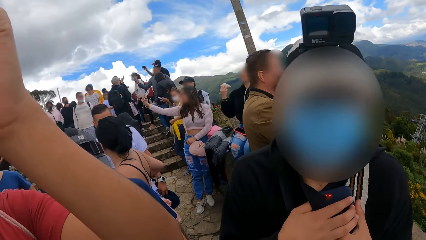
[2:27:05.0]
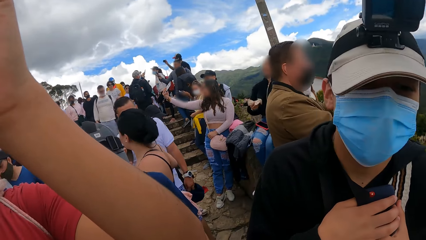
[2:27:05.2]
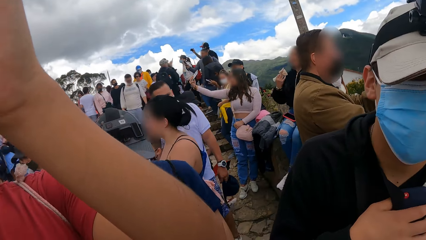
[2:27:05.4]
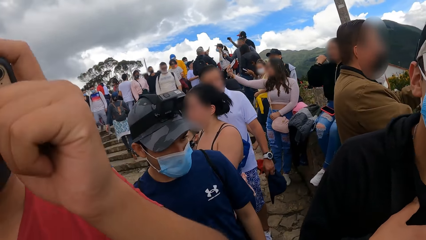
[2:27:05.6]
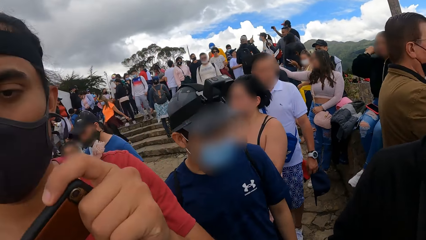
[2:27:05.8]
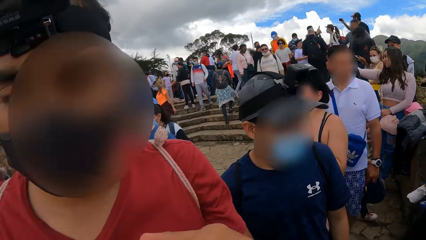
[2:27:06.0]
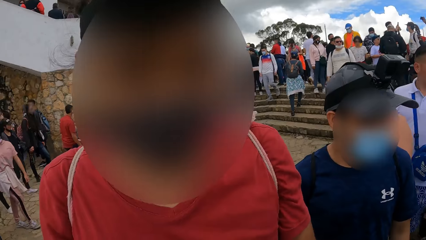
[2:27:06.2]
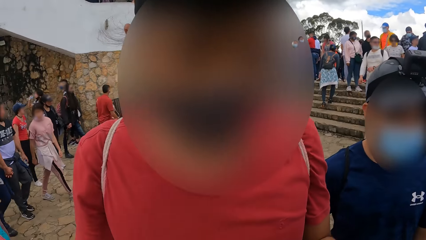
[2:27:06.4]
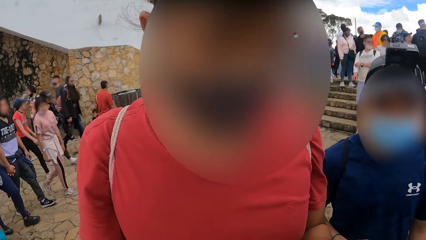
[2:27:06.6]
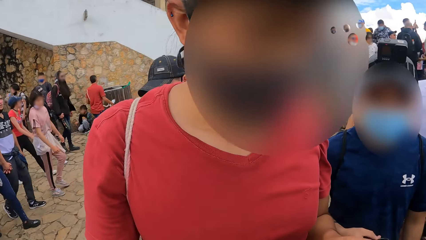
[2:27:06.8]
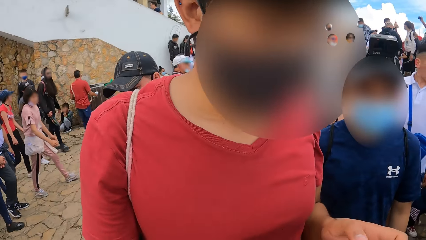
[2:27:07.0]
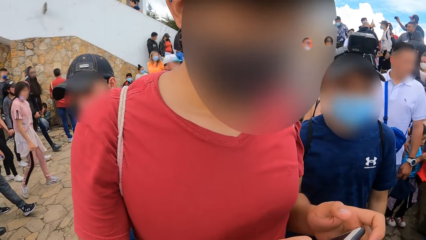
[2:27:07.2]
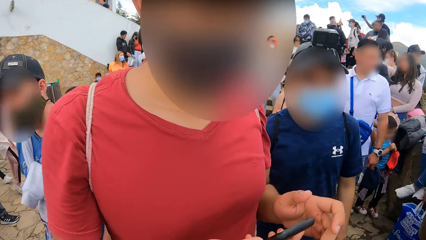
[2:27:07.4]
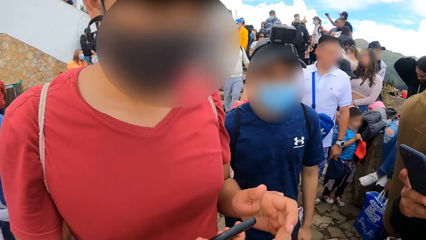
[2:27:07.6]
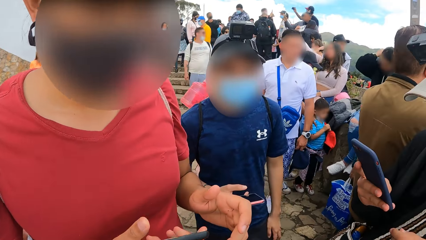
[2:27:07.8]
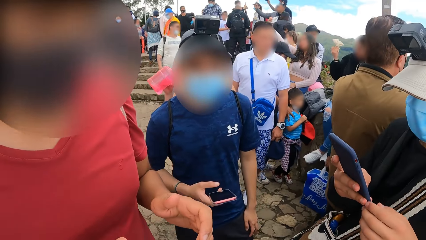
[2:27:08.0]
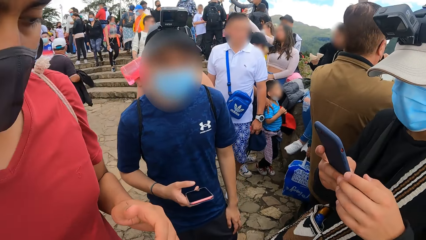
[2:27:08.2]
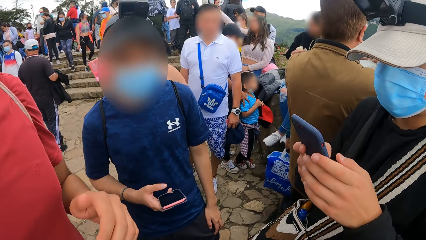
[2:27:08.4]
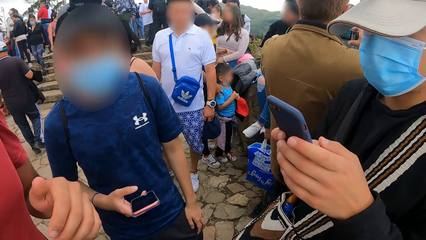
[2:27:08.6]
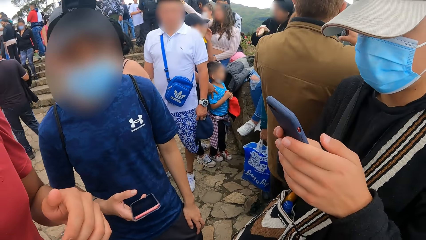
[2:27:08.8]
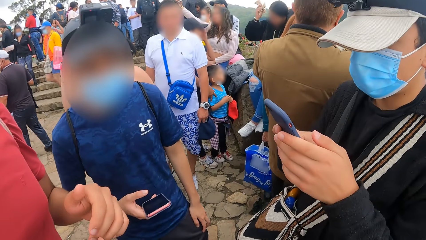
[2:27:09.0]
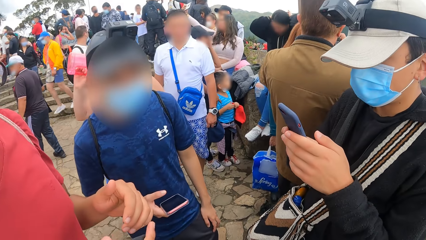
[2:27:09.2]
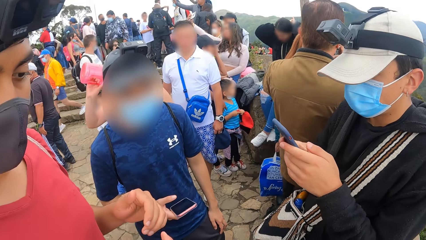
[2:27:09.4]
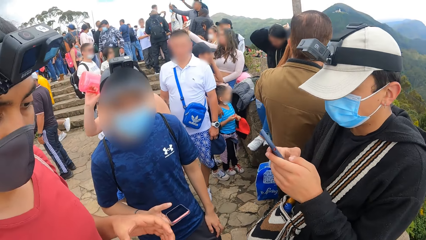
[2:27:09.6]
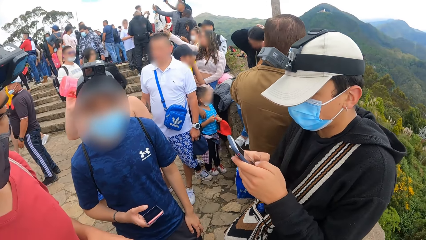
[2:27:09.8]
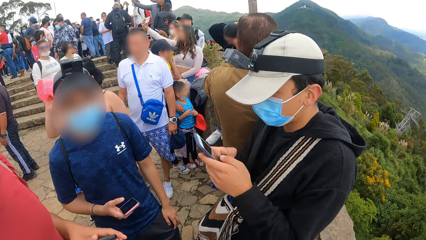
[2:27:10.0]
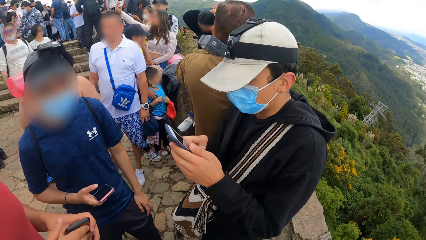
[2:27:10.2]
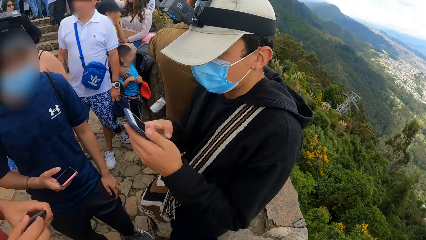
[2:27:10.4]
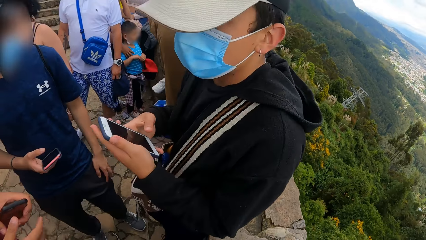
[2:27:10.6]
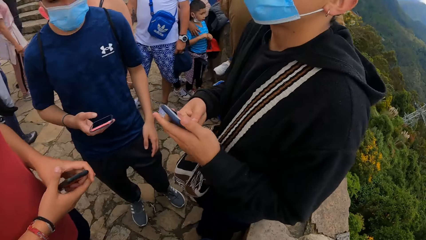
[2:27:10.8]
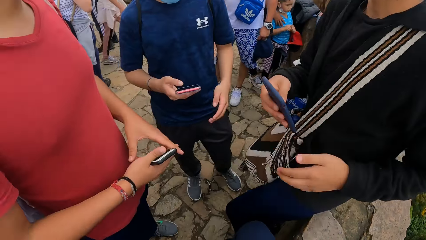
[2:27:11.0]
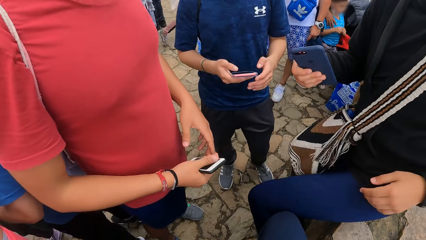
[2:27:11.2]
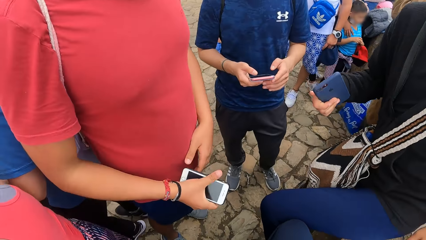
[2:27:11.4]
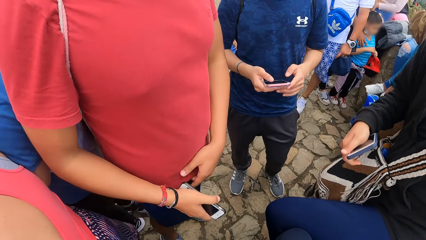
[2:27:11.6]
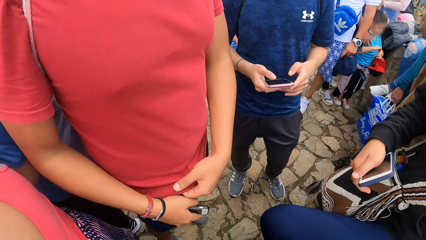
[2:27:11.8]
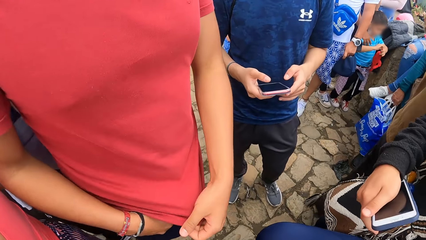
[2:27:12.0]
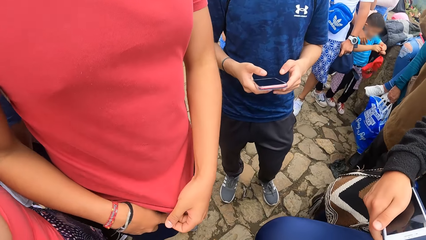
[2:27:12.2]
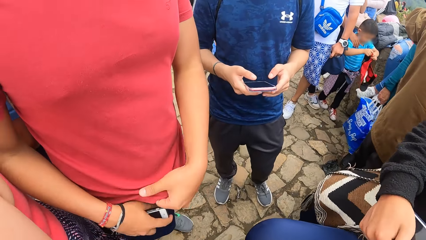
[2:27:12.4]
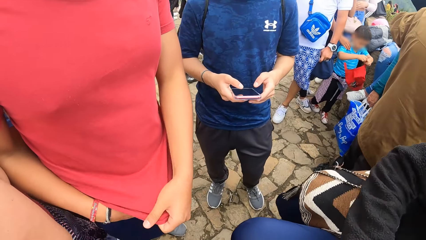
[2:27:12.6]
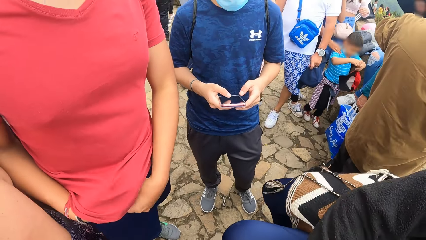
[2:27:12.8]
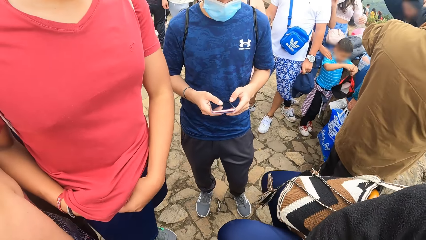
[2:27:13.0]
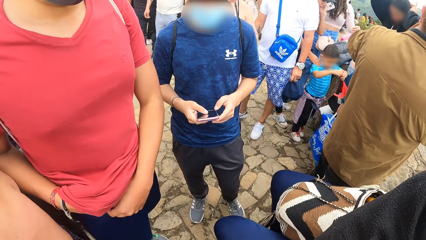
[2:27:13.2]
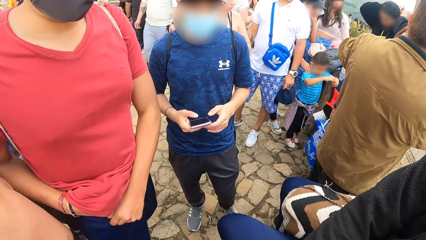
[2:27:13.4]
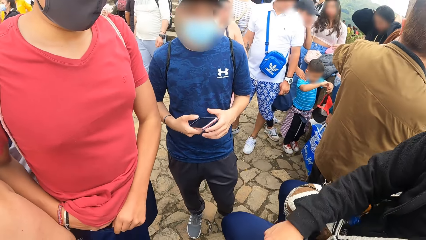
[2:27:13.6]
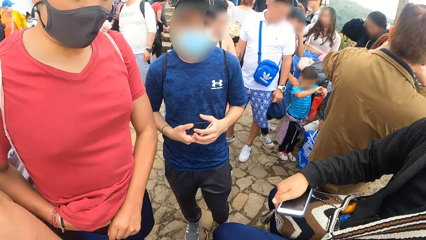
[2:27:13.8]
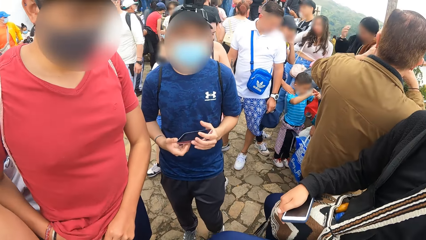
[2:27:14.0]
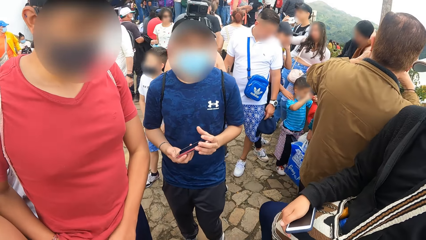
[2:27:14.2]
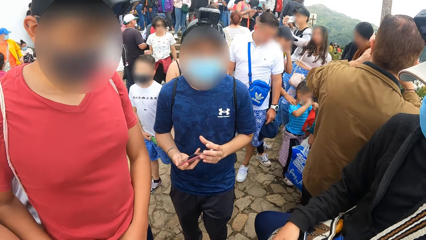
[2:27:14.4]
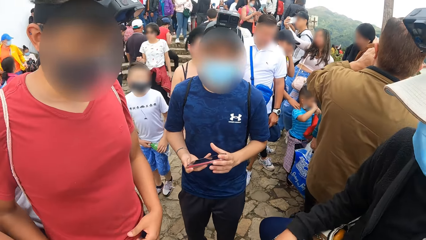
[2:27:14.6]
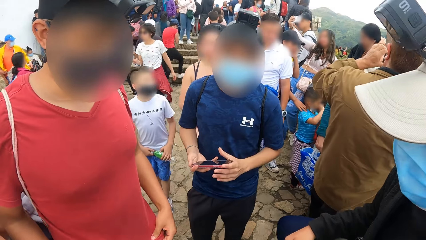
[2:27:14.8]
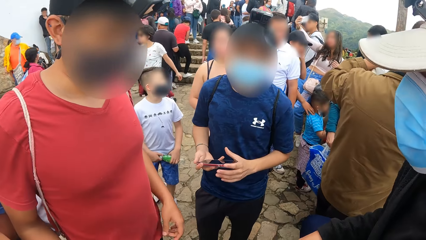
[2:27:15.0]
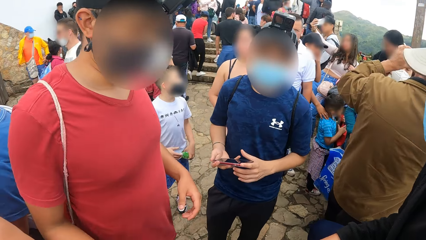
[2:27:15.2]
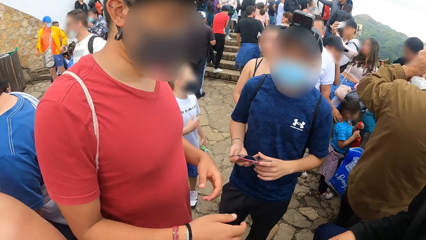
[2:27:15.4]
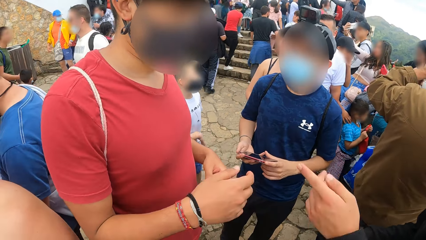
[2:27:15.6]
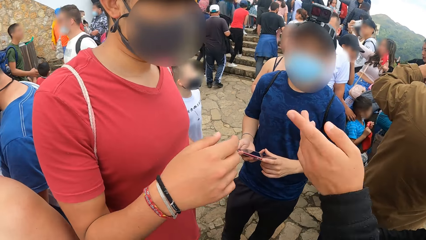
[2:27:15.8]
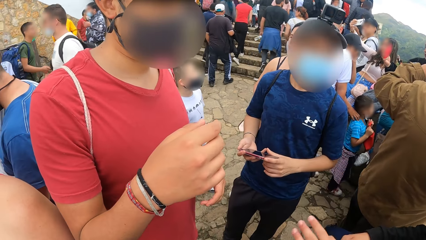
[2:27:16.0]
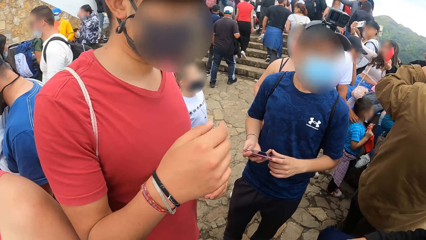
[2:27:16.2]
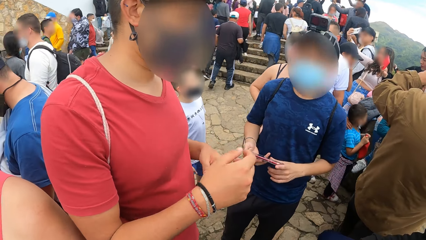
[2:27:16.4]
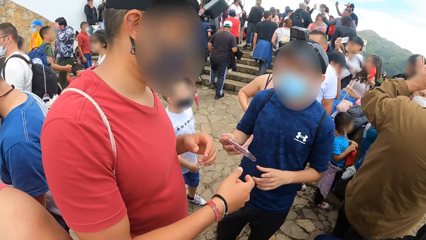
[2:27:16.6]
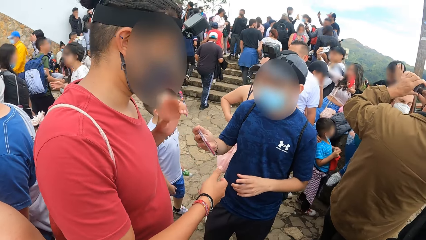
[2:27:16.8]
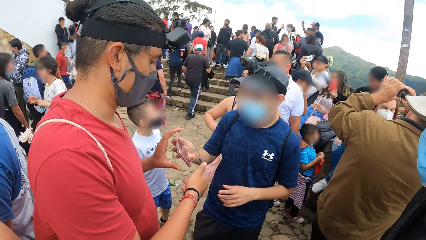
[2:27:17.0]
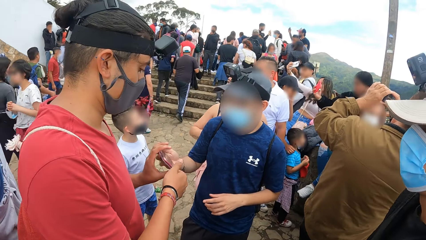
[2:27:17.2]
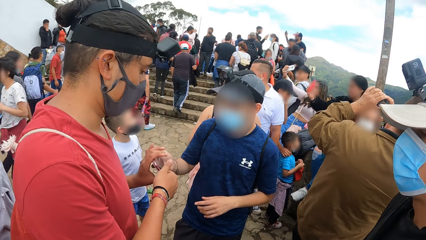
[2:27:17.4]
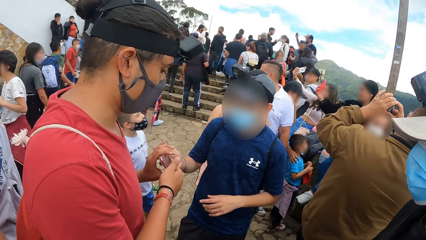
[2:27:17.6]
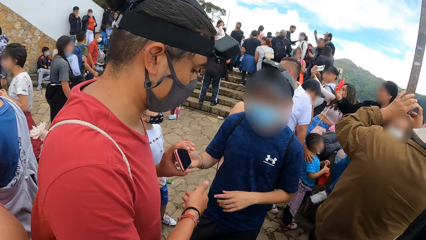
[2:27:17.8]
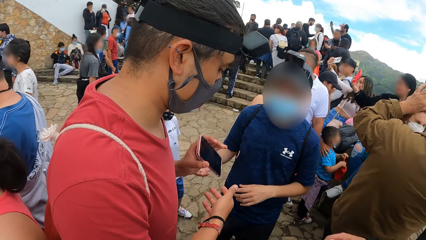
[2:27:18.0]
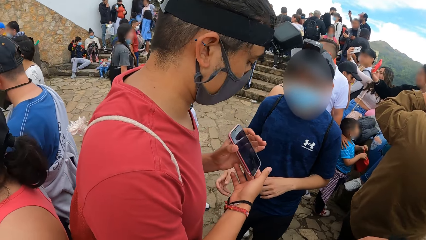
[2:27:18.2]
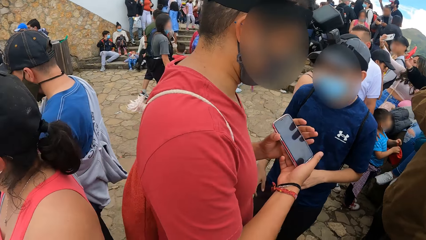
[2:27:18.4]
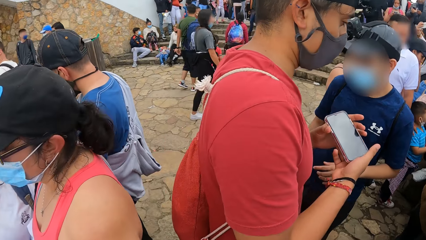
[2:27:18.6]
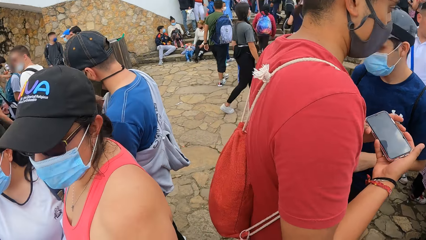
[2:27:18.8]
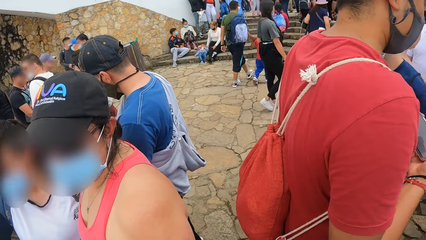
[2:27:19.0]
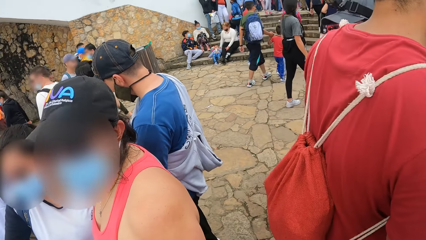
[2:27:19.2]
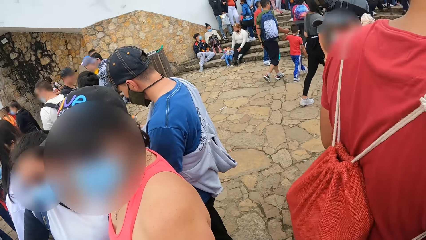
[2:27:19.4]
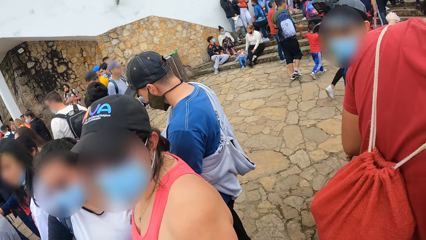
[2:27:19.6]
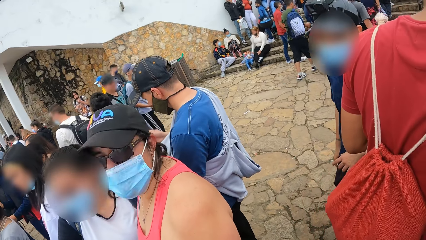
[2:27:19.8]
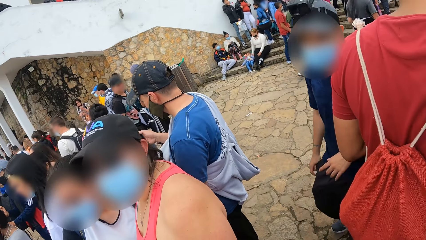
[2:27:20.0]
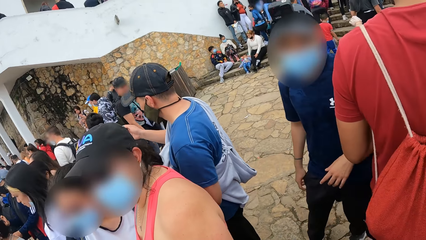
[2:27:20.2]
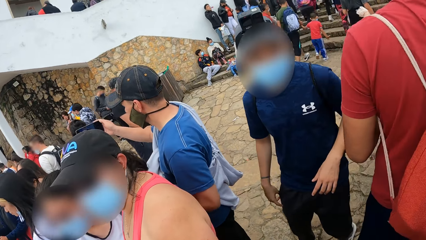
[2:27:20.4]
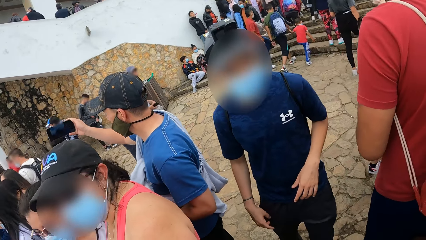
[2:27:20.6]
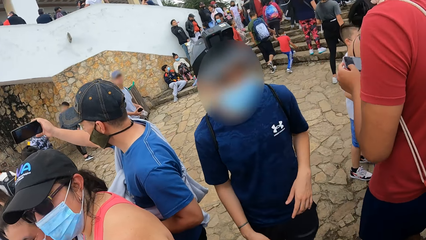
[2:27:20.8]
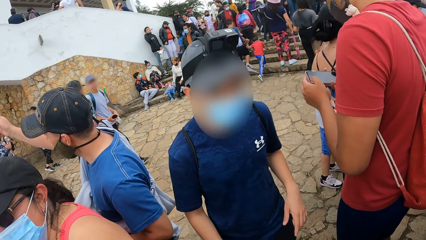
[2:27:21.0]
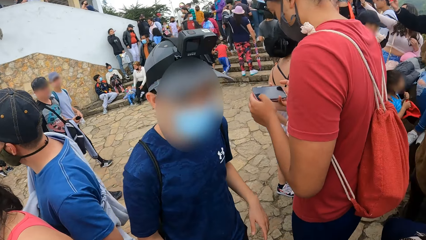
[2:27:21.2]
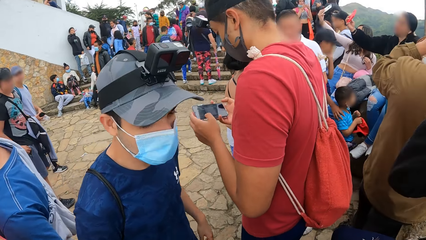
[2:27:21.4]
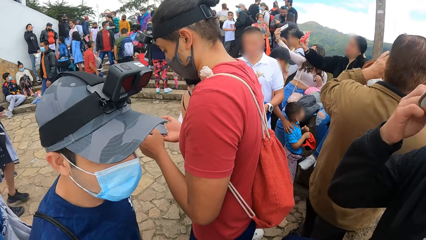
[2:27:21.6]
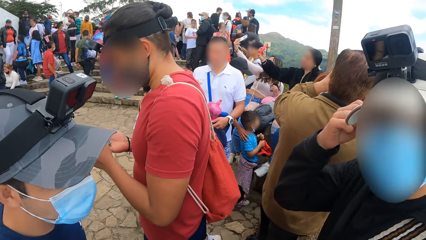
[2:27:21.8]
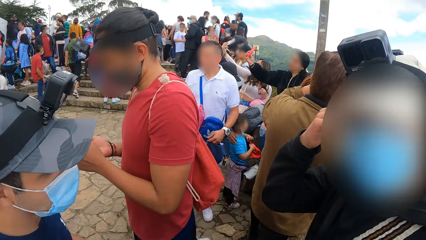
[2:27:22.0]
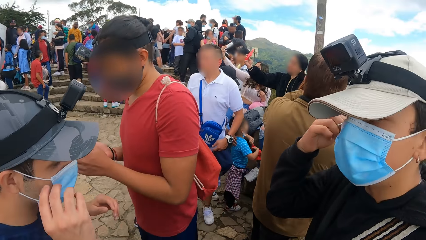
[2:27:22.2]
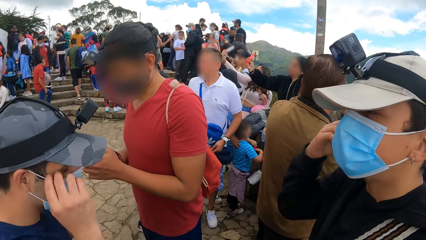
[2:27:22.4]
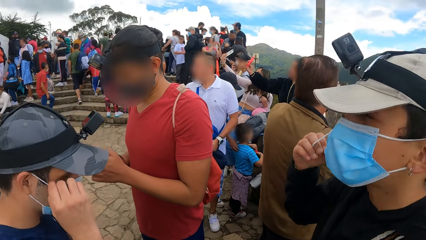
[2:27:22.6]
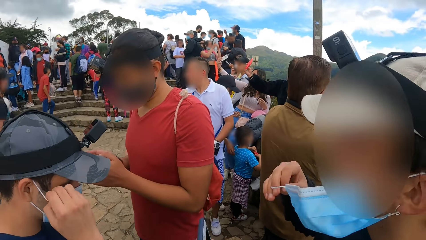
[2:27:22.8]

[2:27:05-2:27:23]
A man holds a phone in his left hand. The camera wearer converses with the man. The man uses the phone. Another man uses the phone. The first man places the phone in his right hand into his pocket. The camera wearer looks down. The other man converses with the first man. The first man takes a phone from a third man with both hands. The third man moves.
